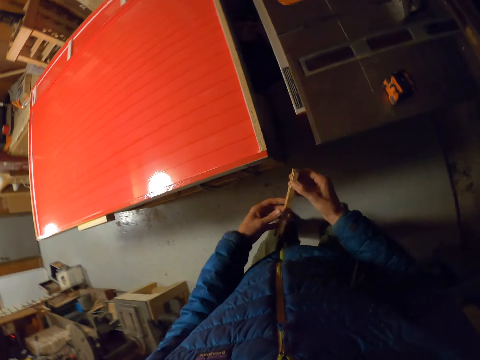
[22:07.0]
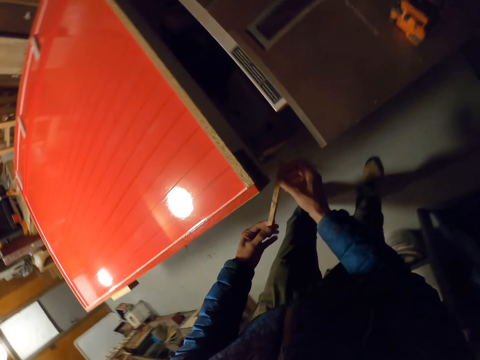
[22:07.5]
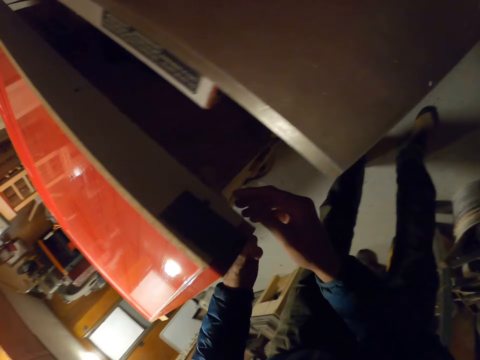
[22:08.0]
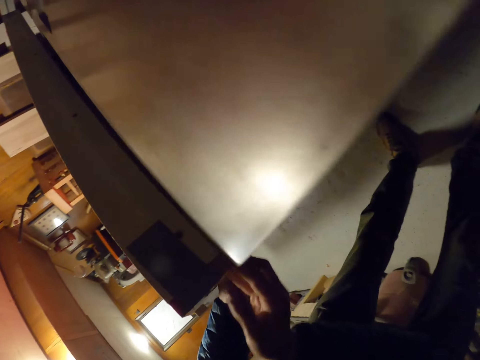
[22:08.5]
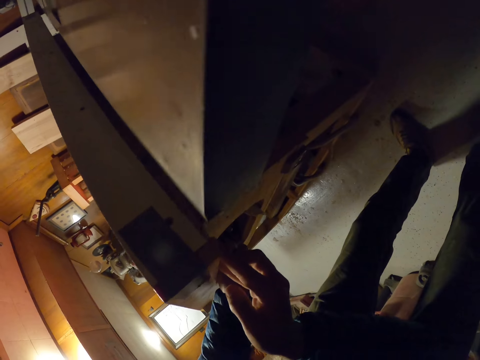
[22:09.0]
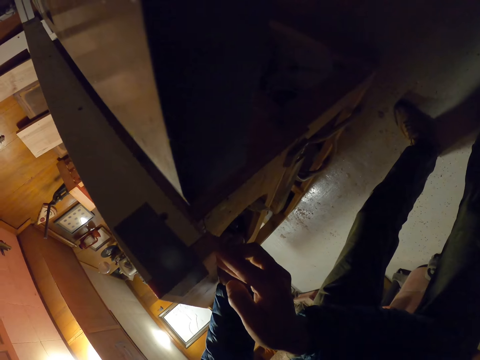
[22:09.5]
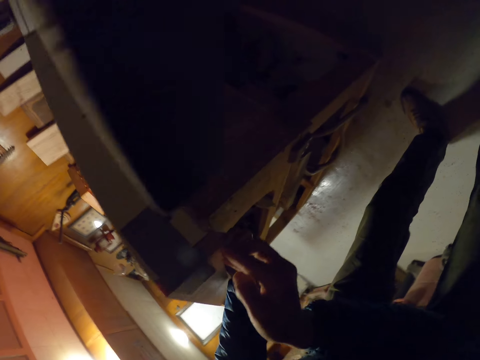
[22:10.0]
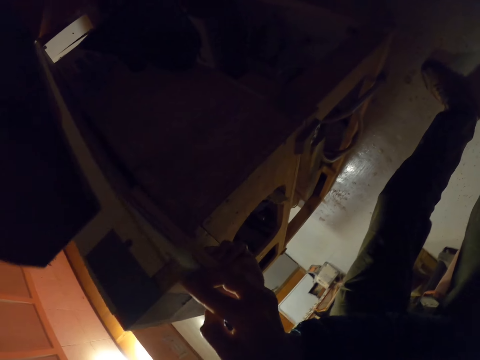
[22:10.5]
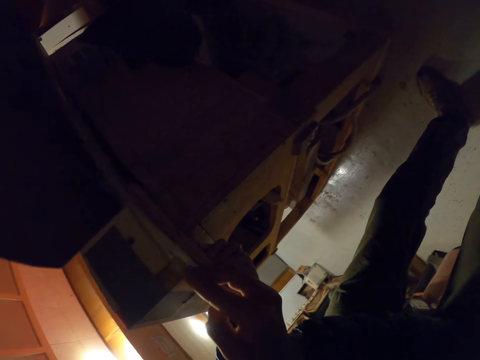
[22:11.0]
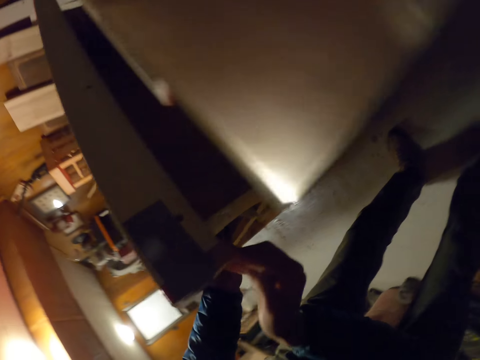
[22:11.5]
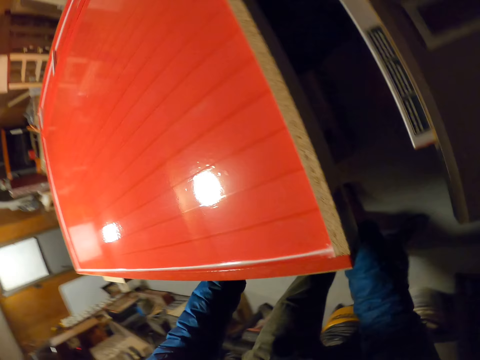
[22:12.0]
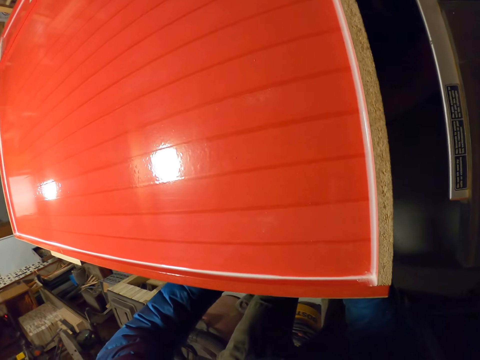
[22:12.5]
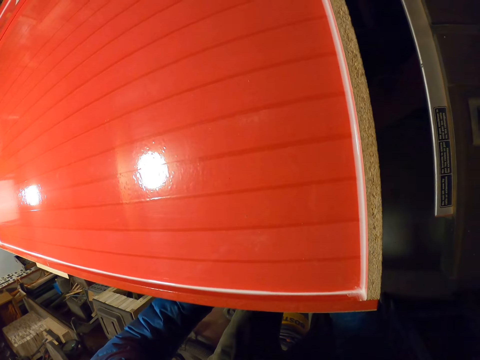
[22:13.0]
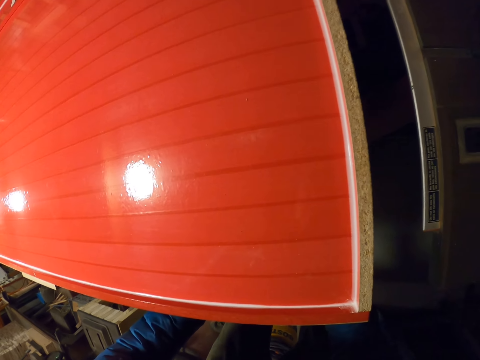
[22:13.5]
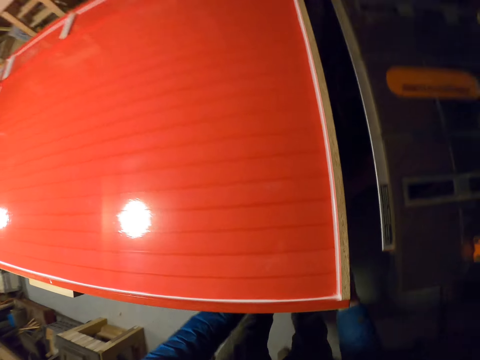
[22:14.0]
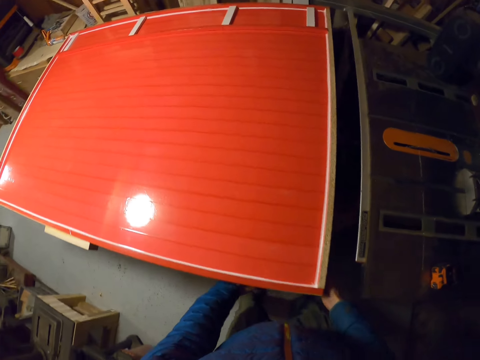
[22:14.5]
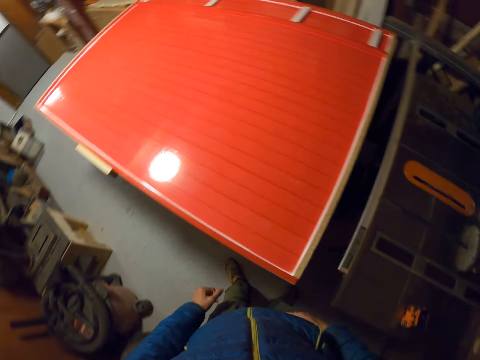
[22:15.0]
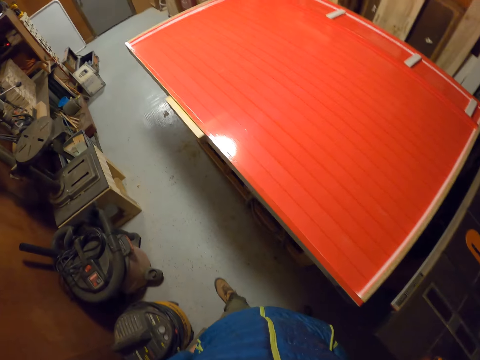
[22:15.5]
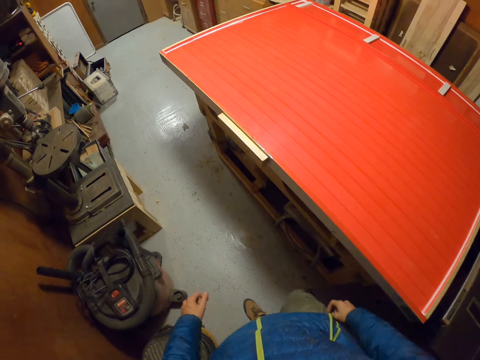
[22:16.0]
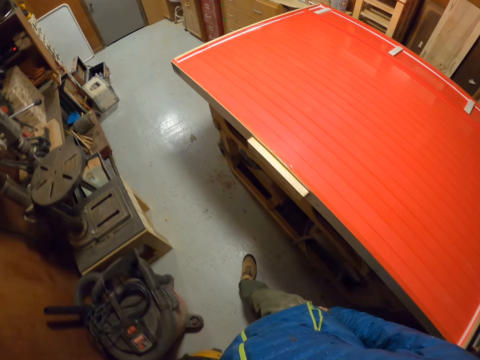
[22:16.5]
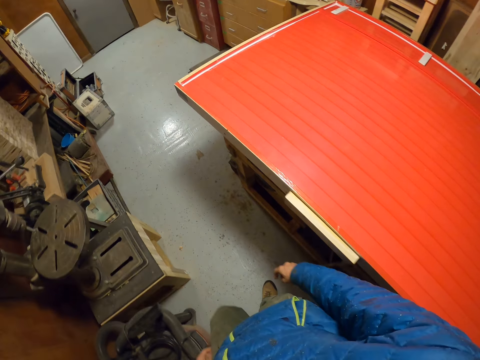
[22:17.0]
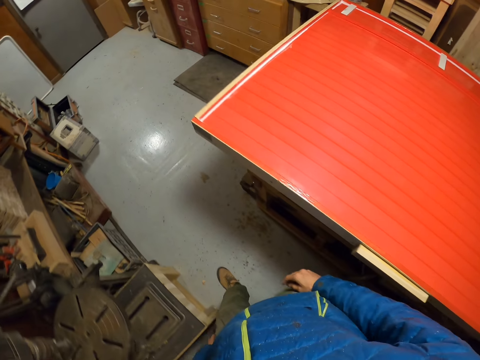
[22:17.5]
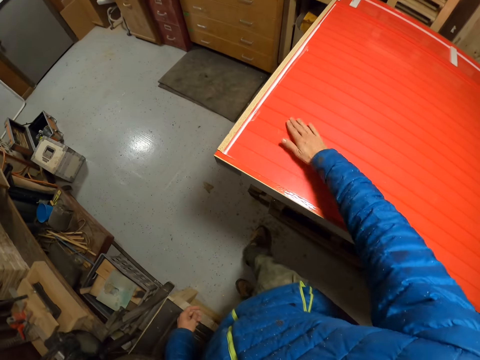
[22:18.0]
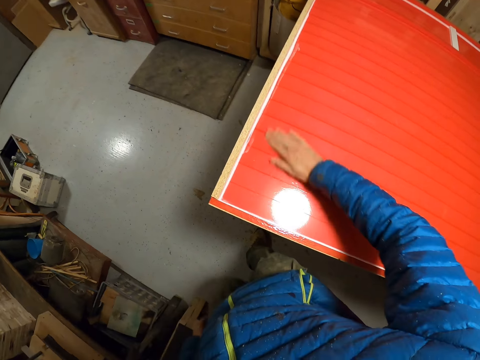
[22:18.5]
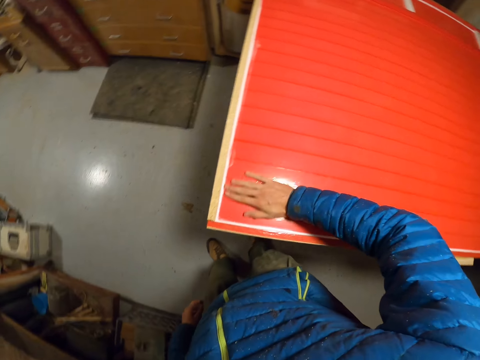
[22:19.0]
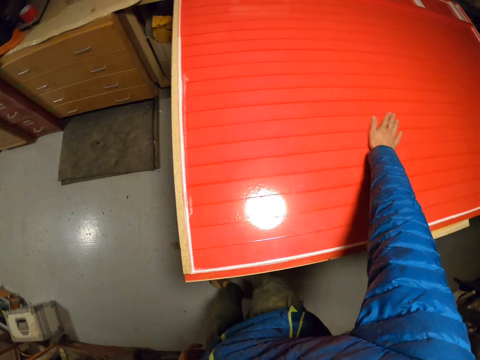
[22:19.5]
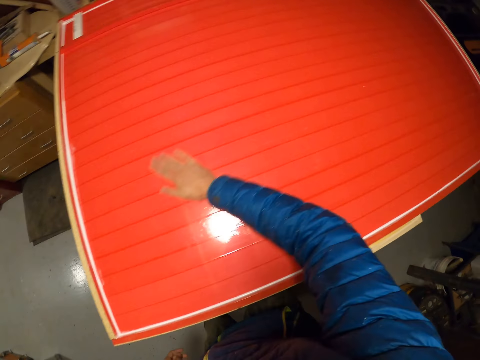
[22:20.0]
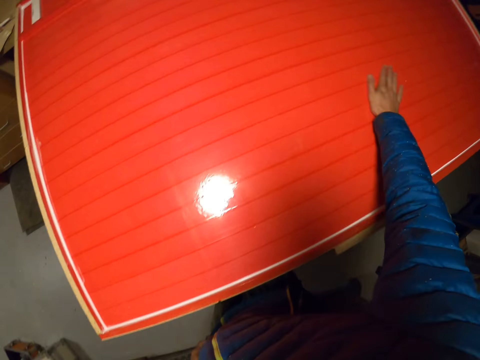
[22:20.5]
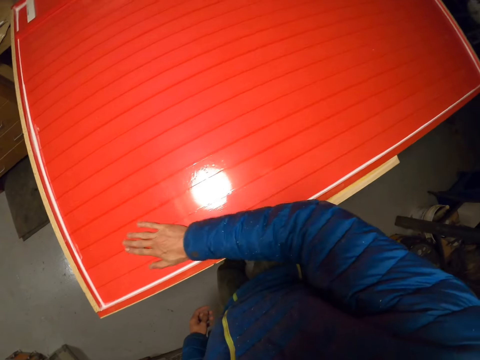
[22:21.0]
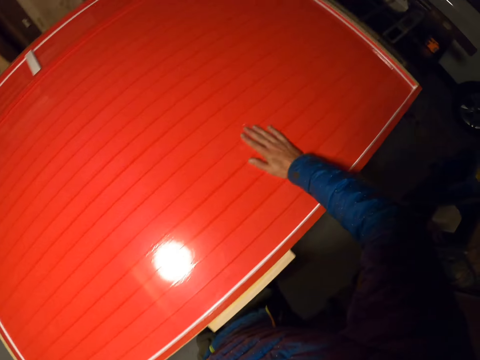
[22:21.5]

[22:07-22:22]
The camera wearer puts the pieces of wood under the table. They pass the piece of wood to the left hand. They place the piece of wood on the table under the board. They wipe the board with the right hand.

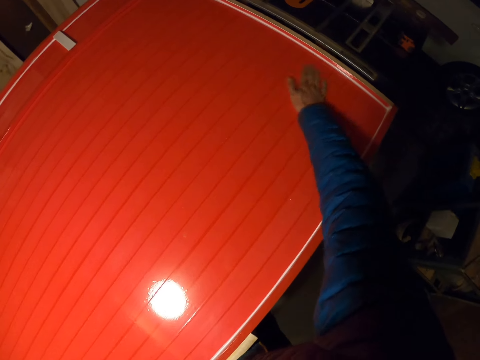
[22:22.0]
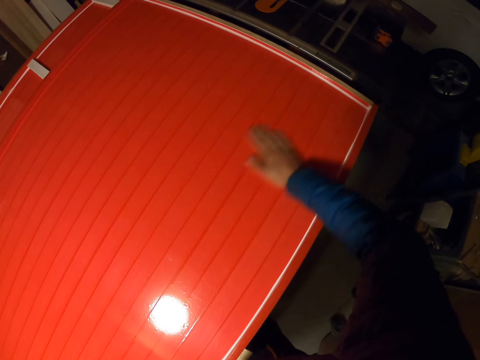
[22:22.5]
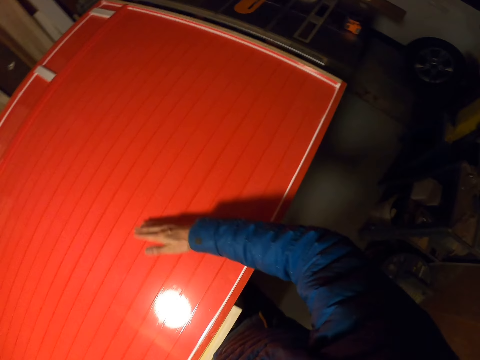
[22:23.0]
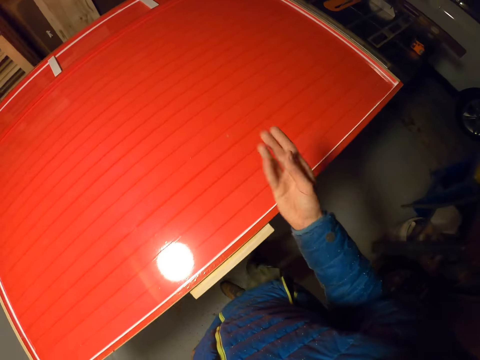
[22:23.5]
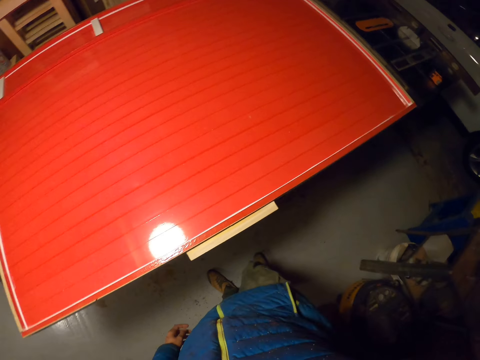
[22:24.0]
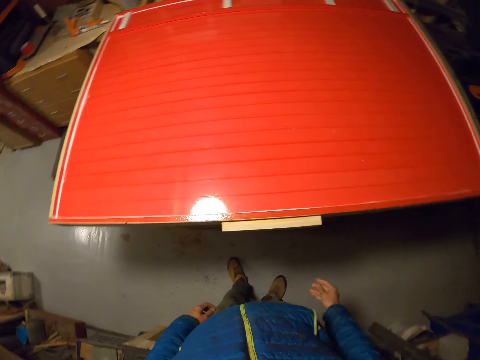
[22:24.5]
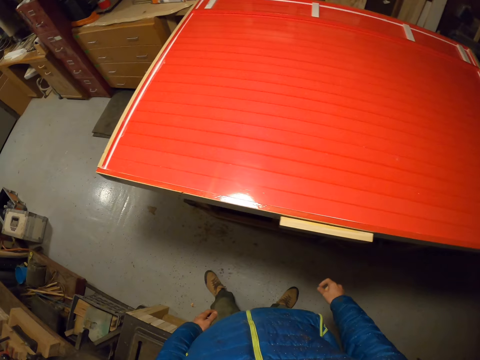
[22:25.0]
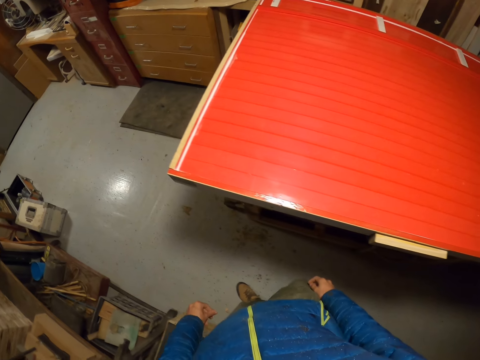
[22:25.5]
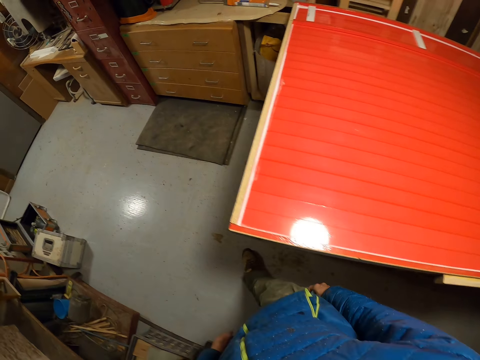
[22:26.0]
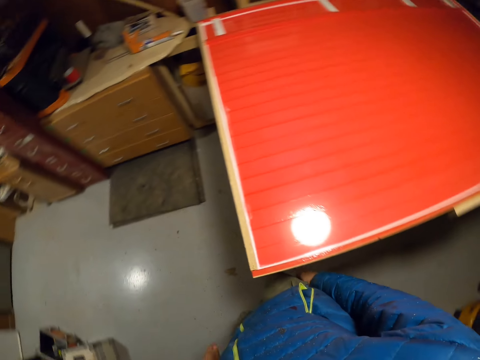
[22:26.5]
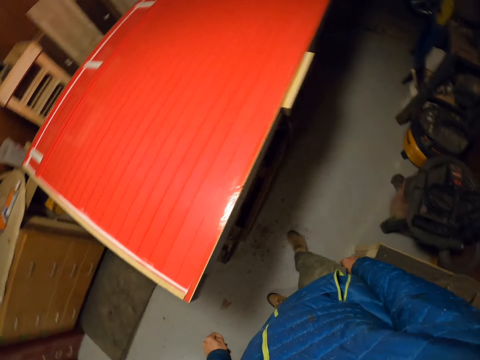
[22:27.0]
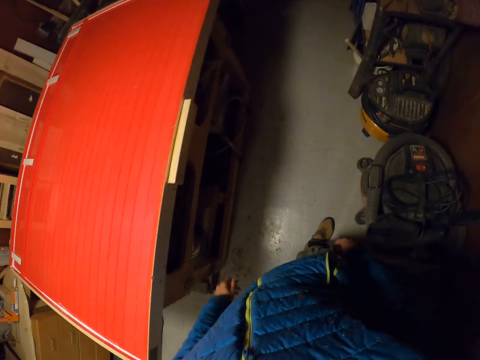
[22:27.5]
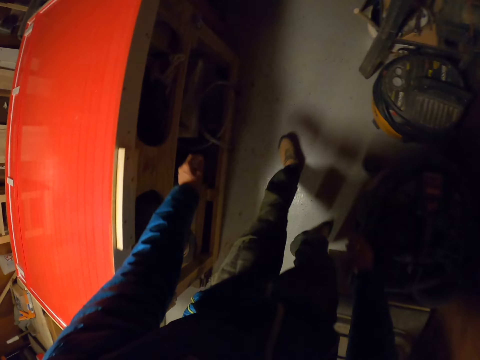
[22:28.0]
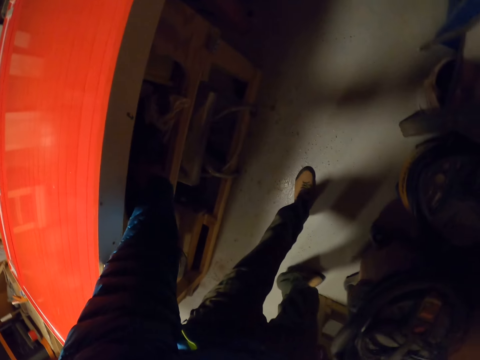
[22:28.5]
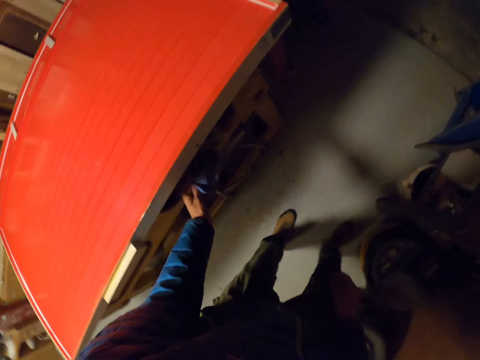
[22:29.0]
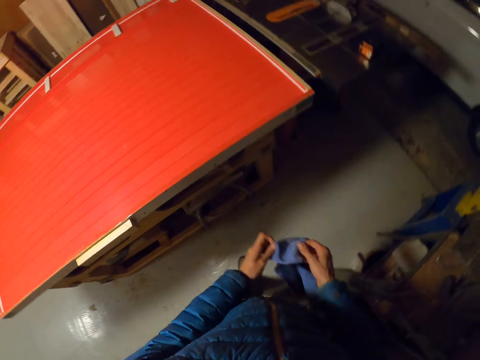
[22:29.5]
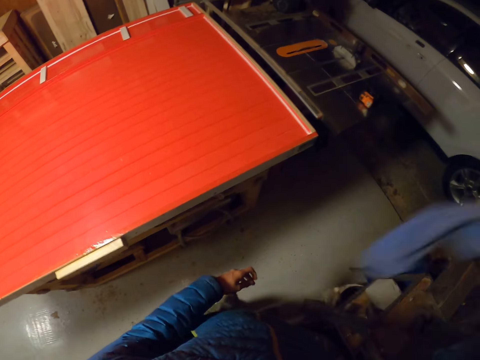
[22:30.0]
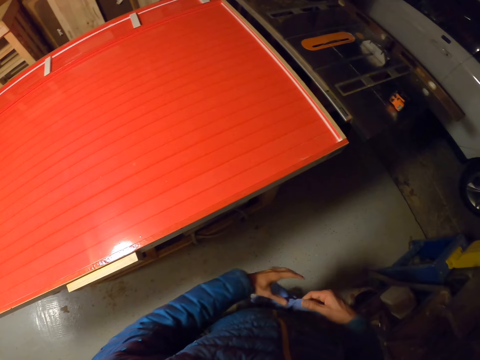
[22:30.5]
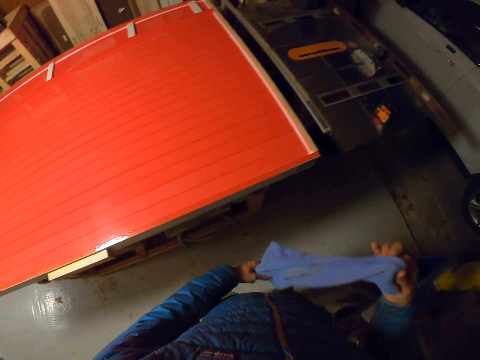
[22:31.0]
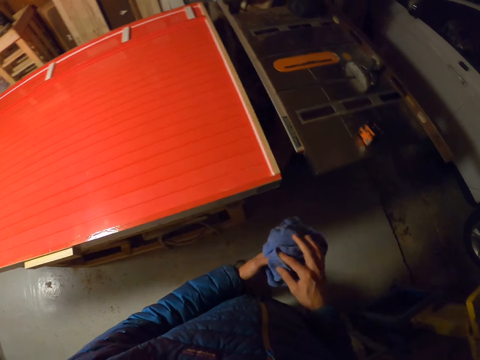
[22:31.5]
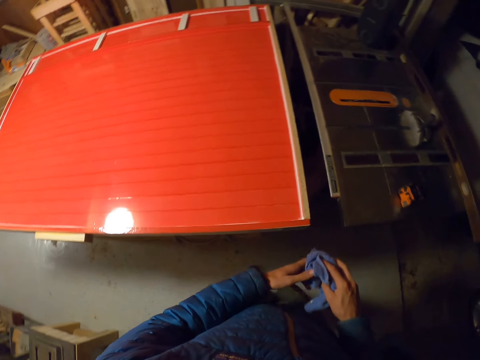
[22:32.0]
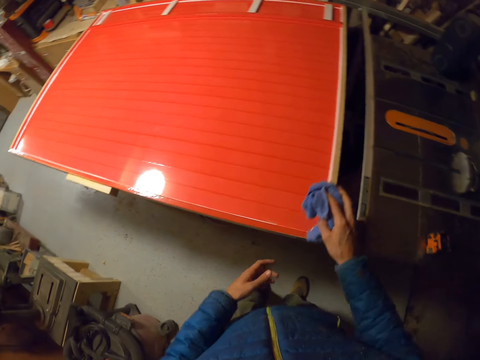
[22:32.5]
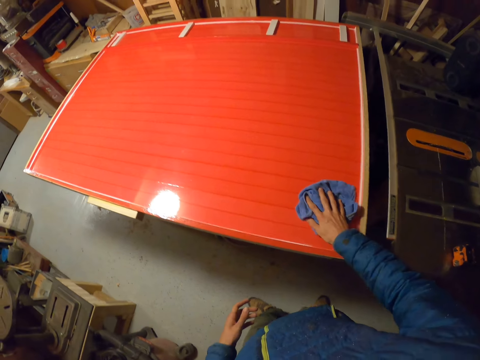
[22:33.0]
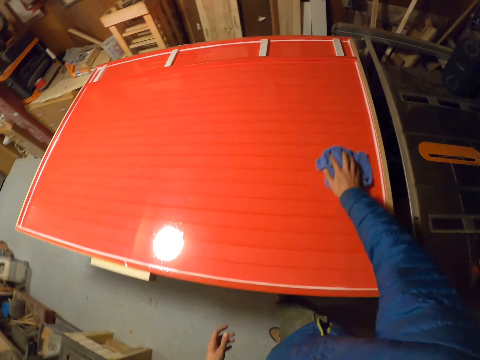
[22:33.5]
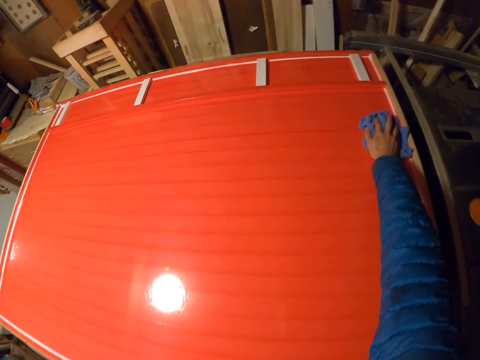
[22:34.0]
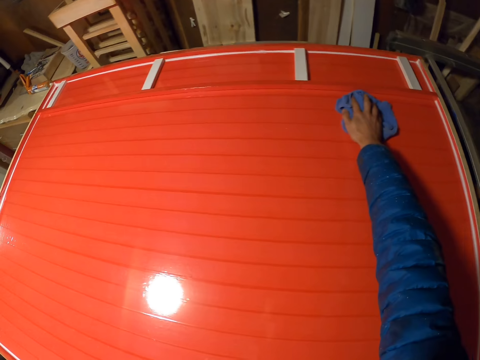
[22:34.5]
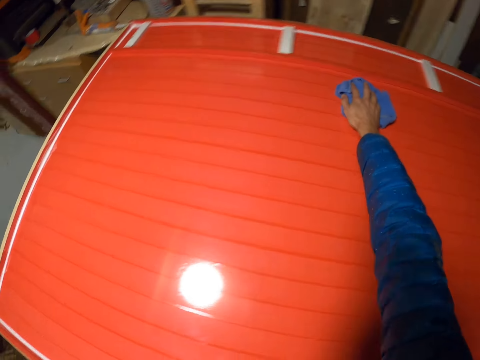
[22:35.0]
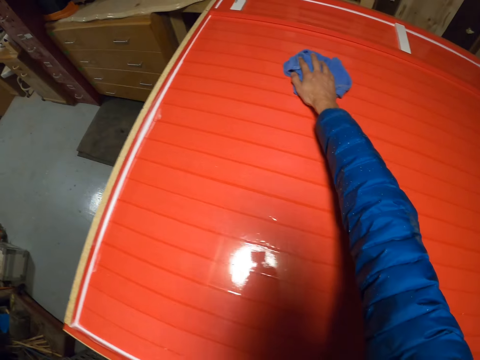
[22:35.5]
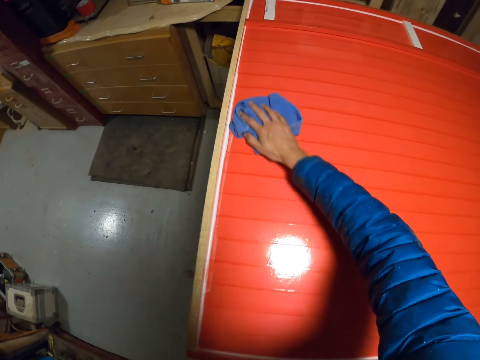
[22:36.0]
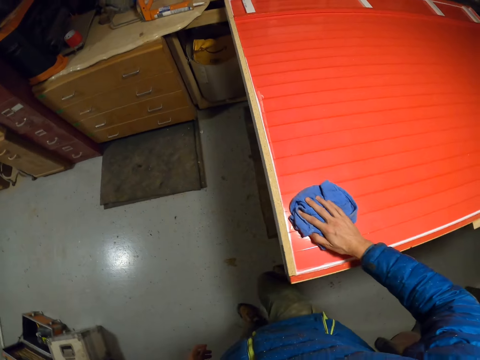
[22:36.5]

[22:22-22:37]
The camera wearer looks around the table. They take out a cloth from the shelf with the left hand. They pass the cloth to the right hand. They dust the cloth. They wipe the board with the cloth.
